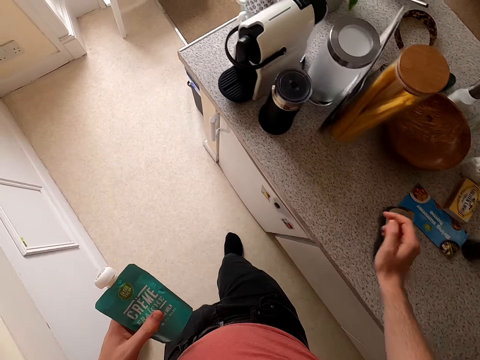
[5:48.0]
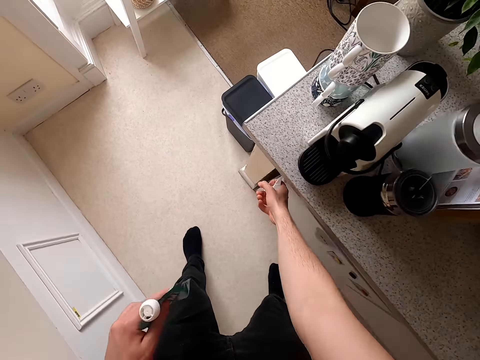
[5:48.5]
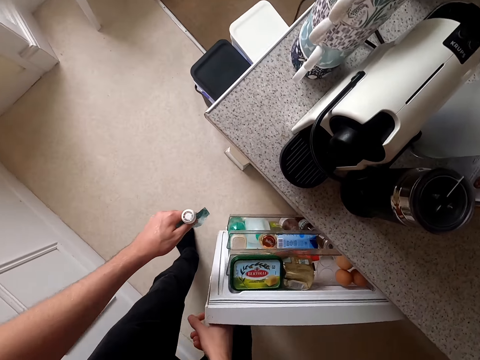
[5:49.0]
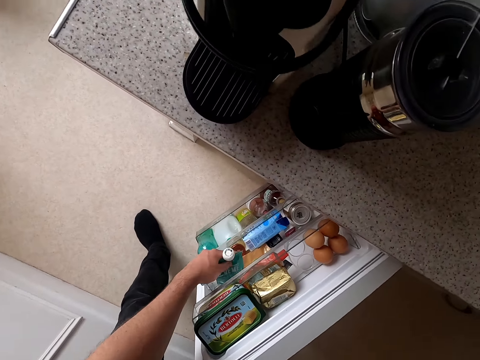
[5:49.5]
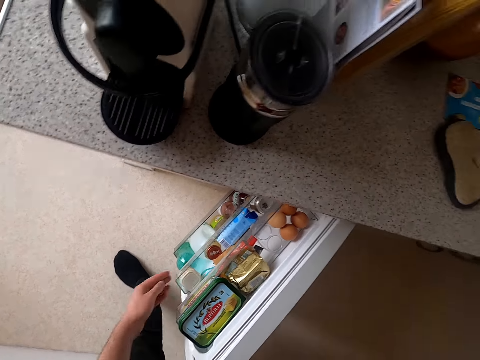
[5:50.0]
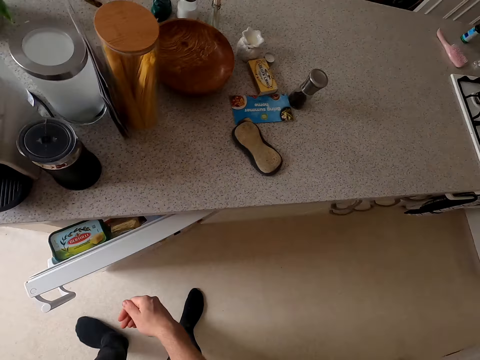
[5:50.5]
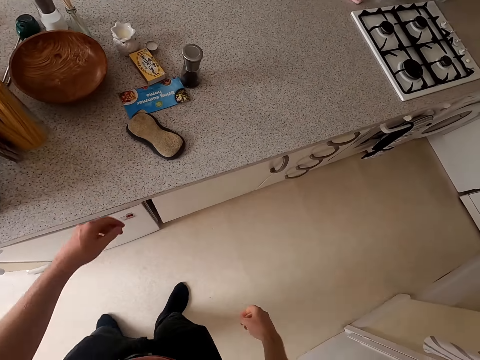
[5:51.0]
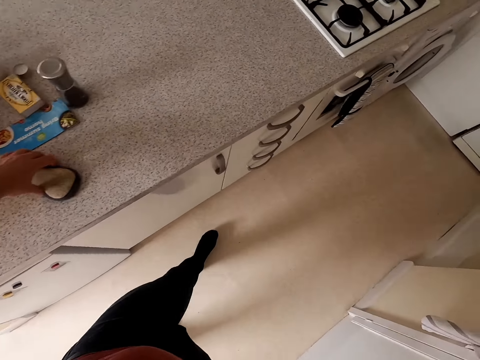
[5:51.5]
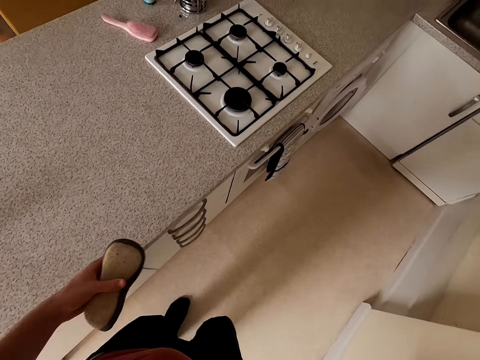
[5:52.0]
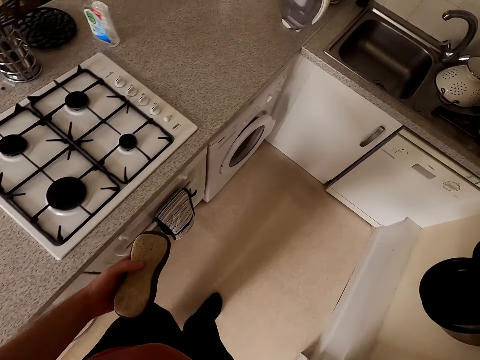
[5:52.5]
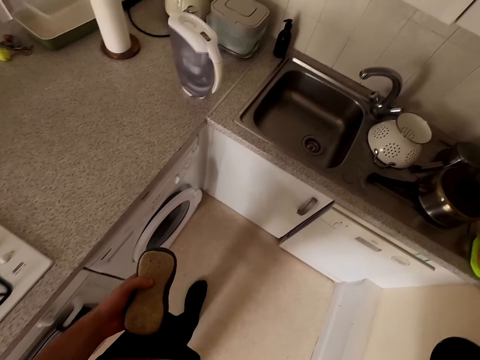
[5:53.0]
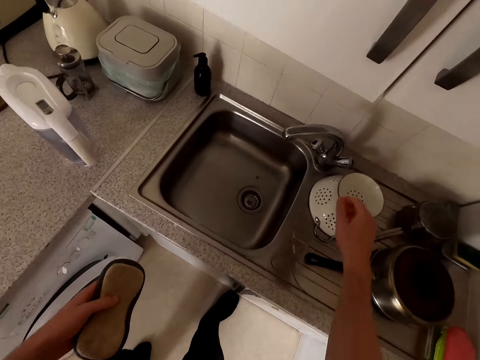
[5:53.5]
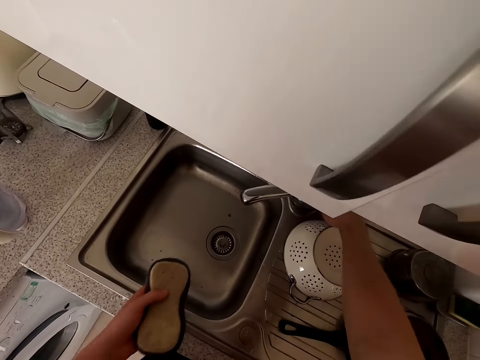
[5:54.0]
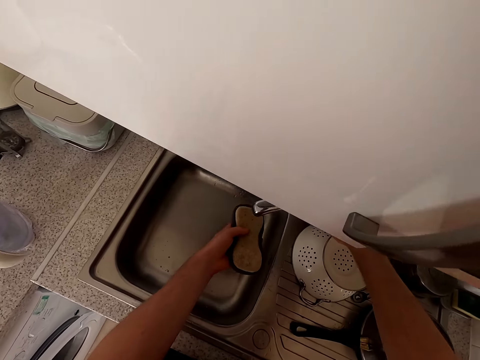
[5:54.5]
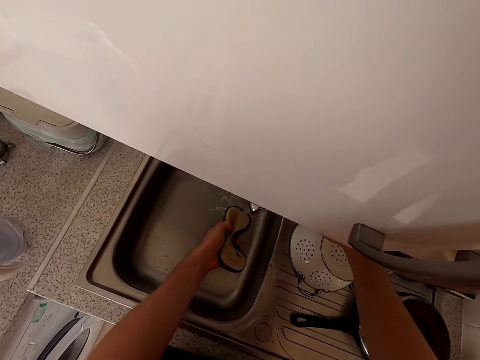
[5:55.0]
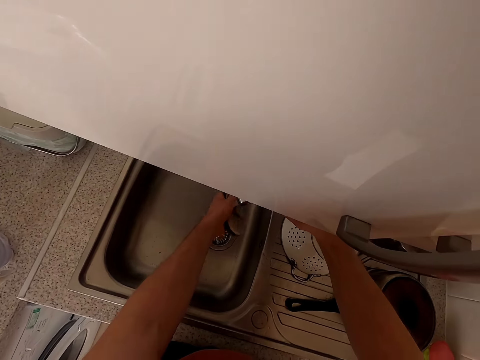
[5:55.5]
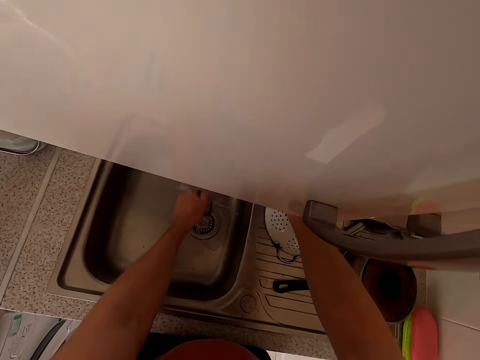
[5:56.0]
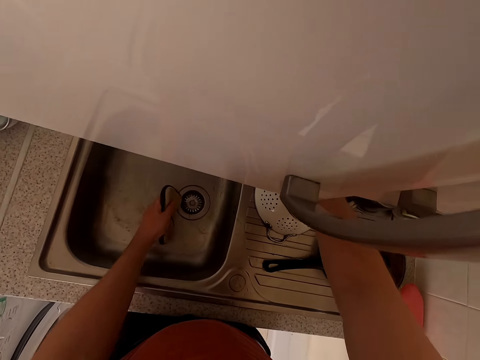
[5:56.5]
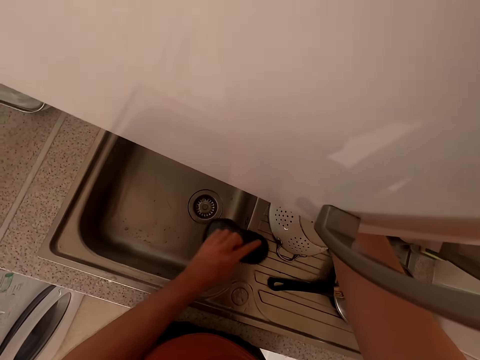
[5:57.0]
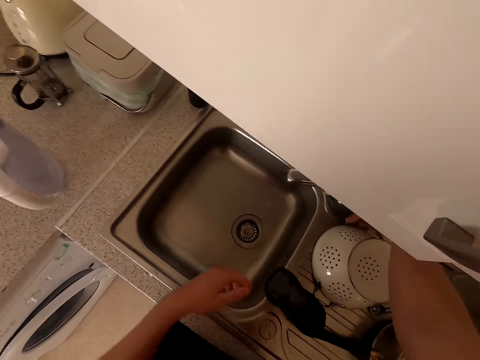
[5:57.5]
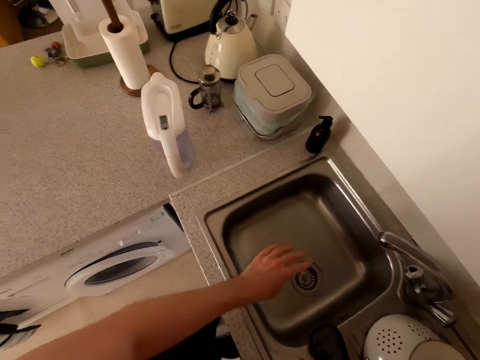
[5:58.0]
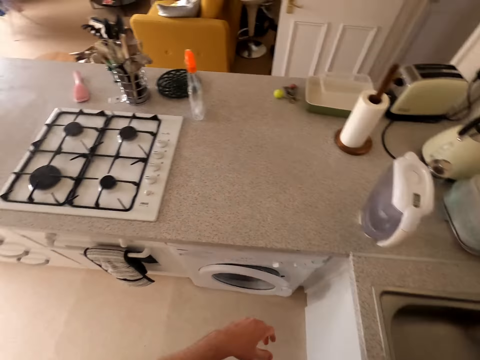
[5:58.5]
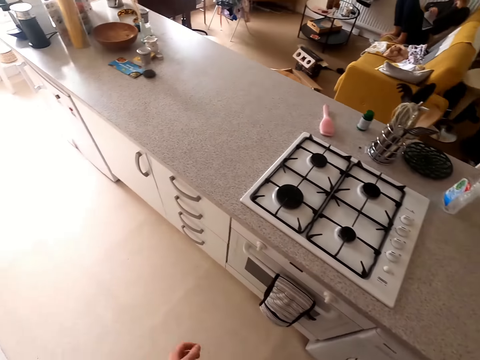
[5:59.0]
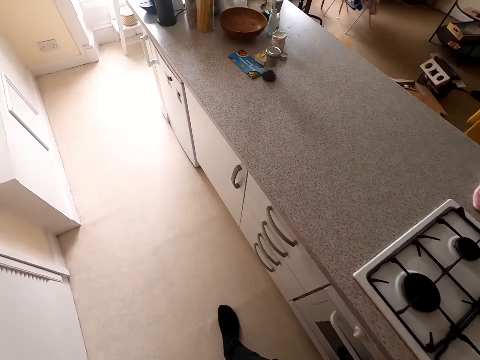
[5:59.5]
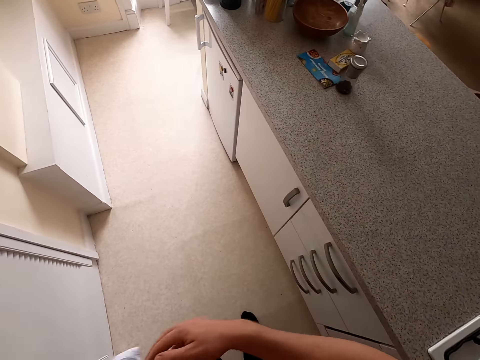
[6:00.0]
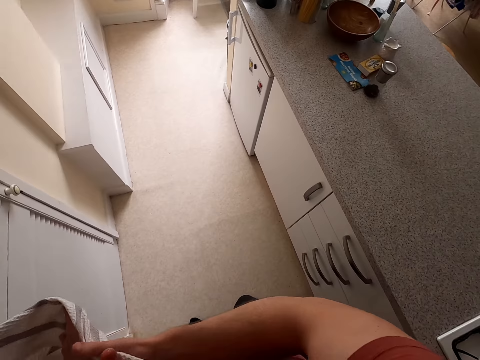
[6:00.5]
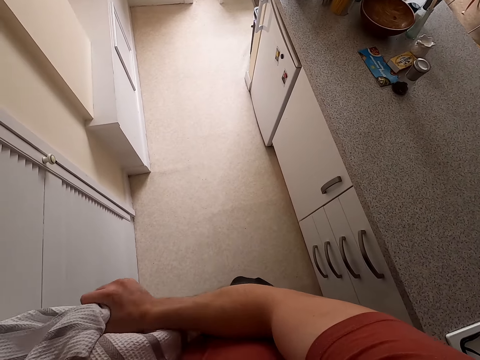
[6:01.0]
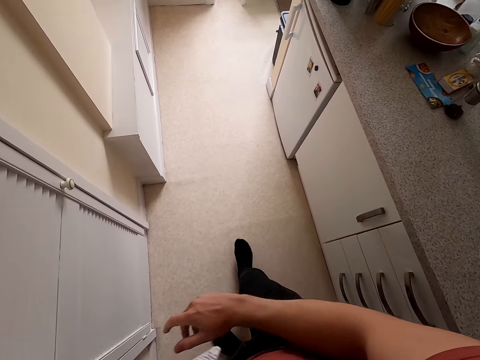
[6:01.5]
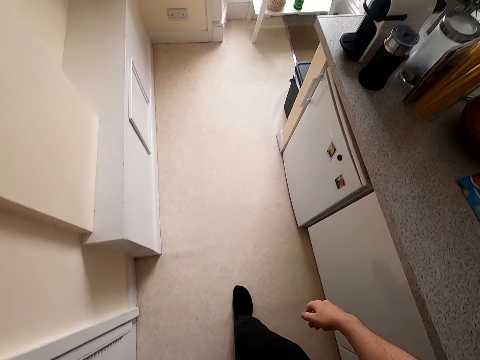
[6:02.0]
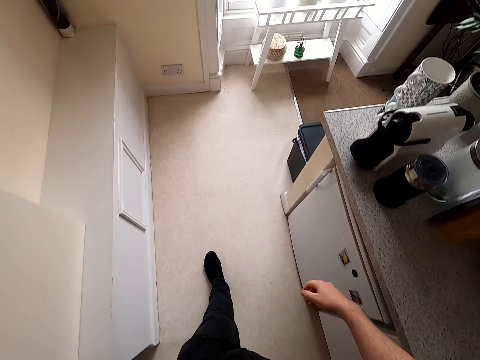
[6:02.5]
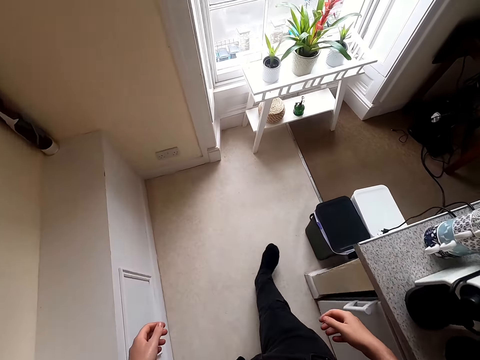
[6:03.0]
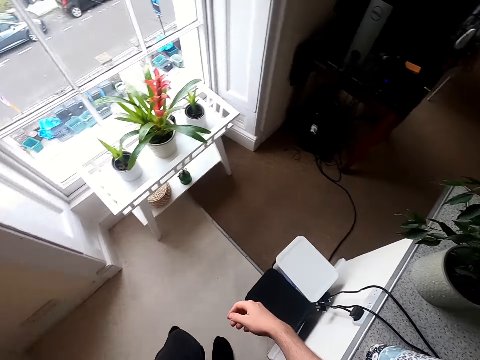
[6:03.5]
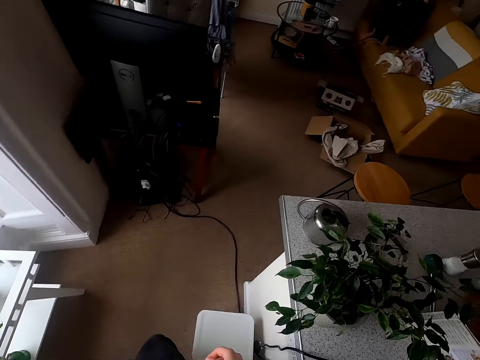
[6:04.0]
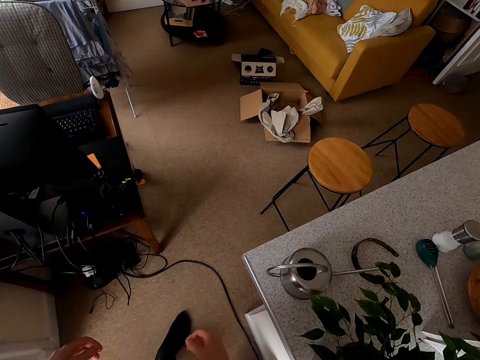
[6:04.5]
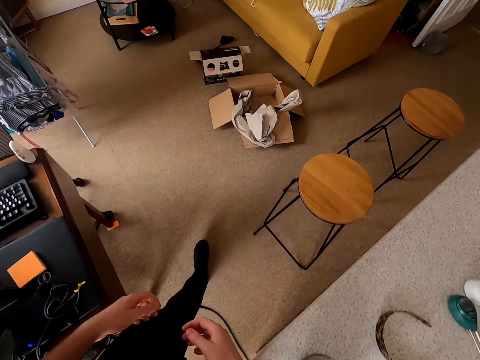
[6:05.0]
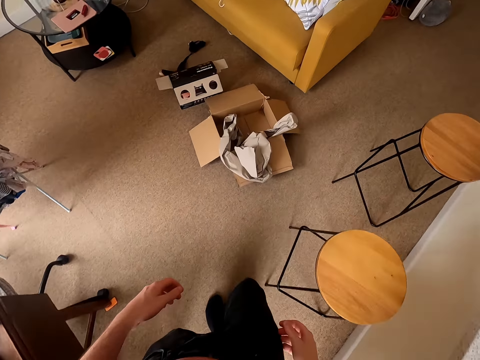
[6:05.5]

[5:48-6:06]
The camera wearer puts the sponge on the table. She opens the refrigerator. She puts a bottle in the fridge. She closes the refrigerator. She picks up the wiping cloth. She walks towards the sink. She opens the tap. She wets the wiping cloth. She closes the tap. She places the wiping cloth beside the sink. She shakes her hand. She walks in the room. She dries her hand. She walks in the room.

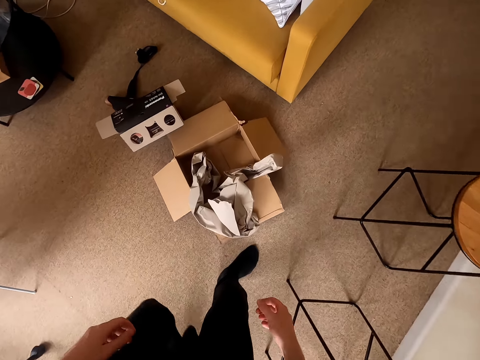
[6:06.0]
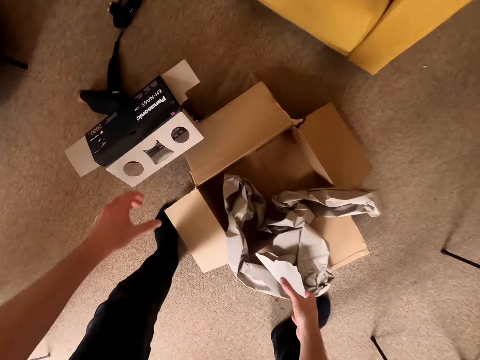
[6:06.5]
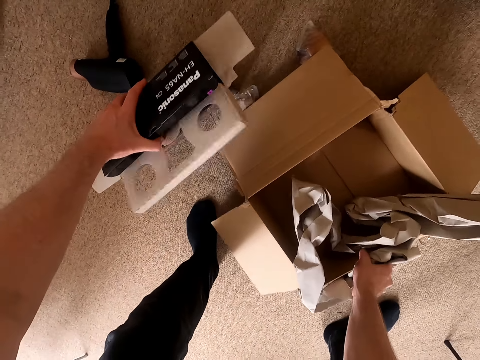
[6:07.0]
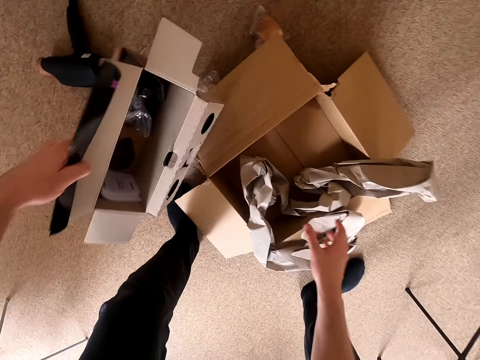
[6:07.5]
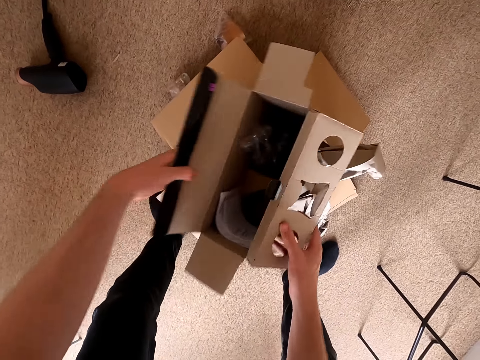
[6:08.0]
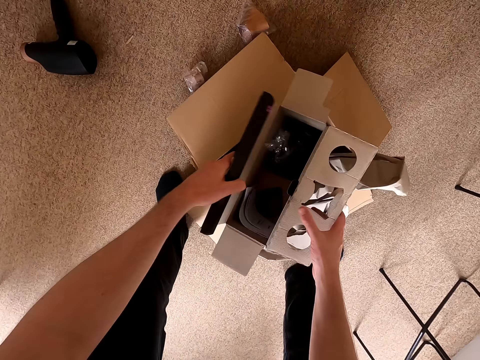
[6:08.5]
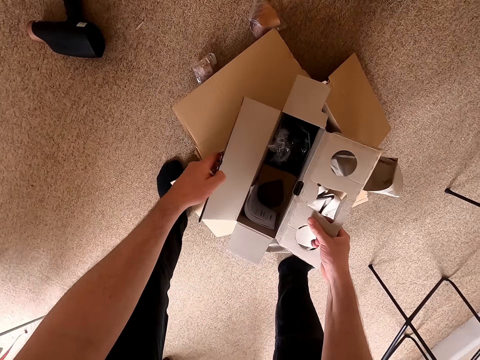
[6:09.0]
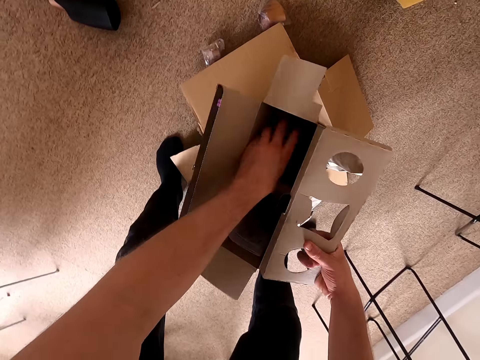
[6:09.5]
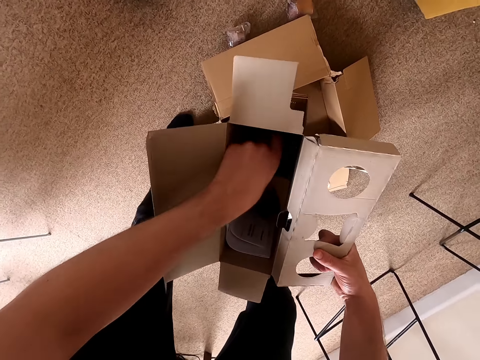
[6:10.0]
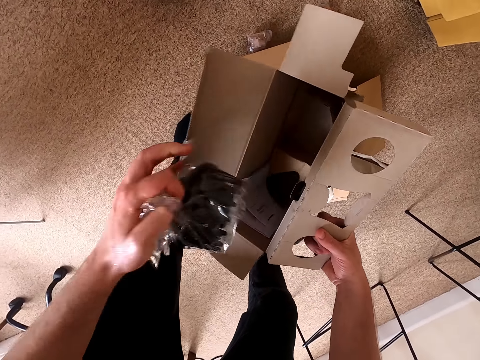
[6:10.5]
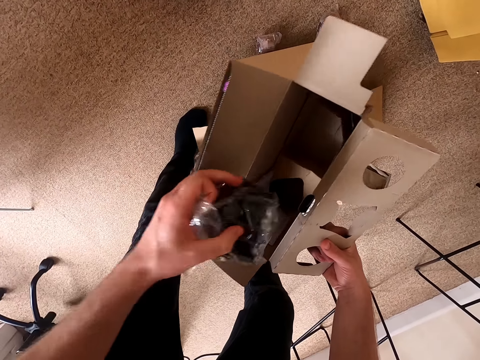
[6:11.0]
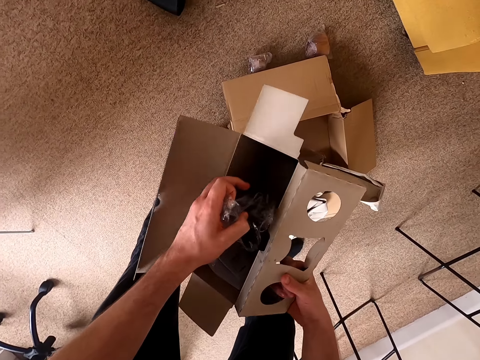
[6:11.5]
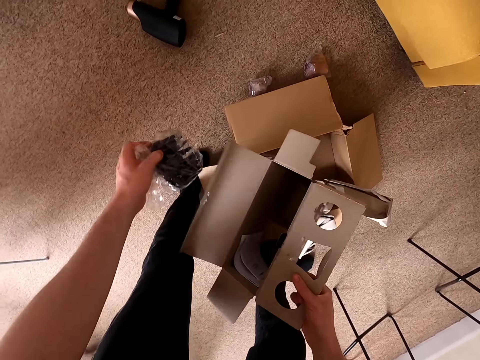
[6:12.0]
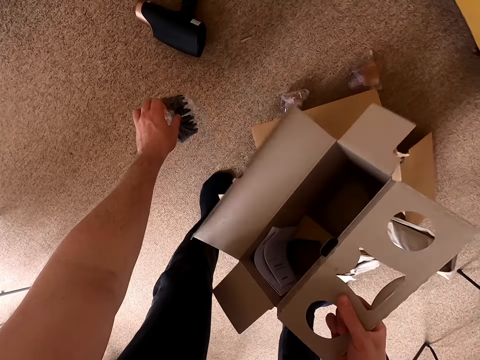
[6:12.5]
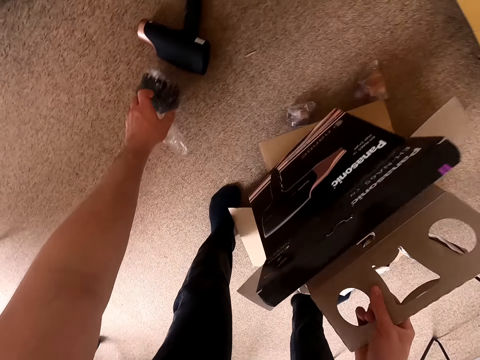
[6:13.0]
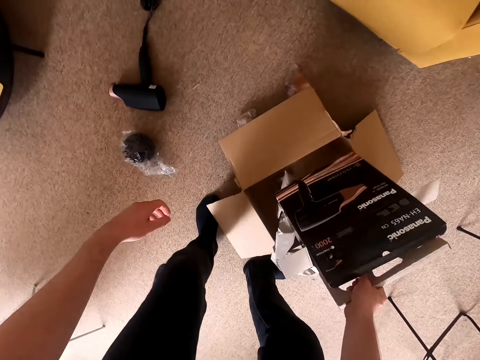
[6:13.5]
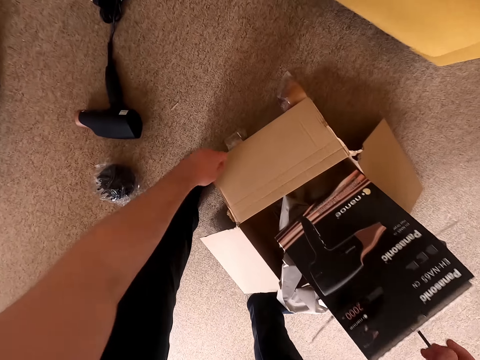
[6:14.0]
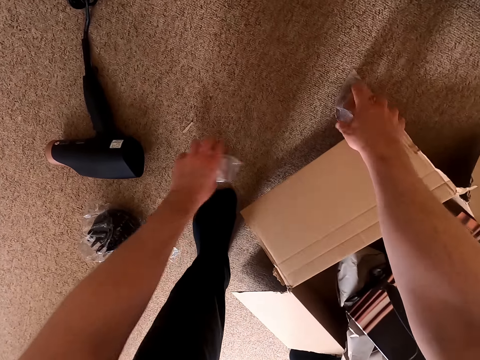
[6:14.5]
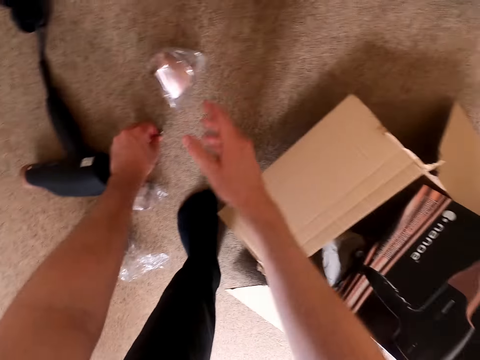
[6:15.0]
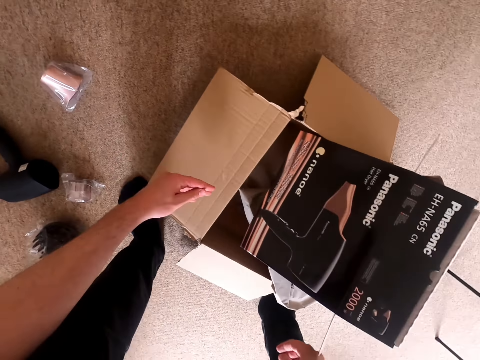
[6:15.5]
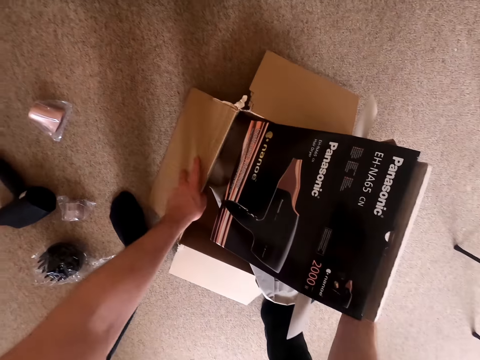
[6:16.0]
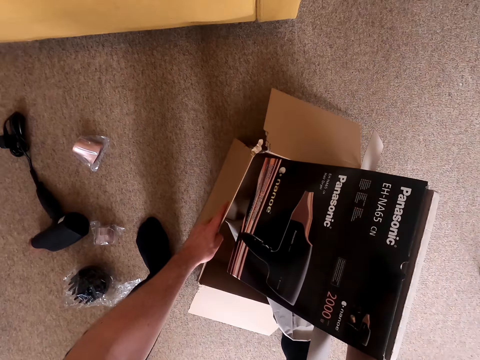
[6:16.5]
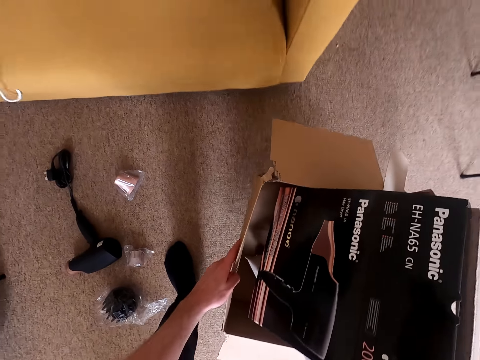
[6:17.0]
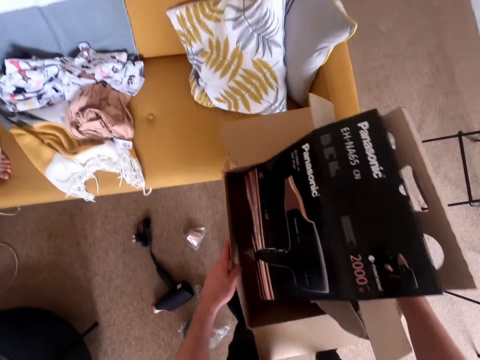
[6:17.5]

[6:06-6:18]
The camera wearer picks up the cartons or boxes on the floor. They take the polythene bag from the bag. They put down the brush on the floor. They pick up the tapes on the floor and place the tape on the carpet. They take the boxes on the floor.
